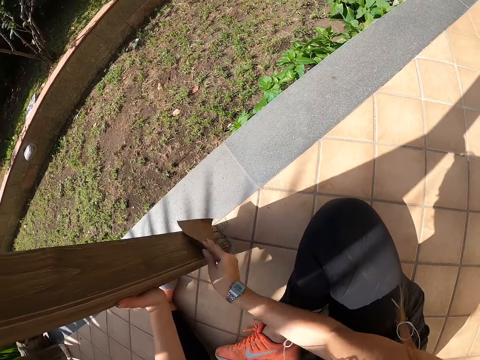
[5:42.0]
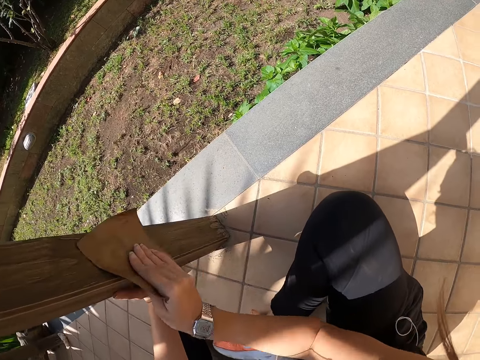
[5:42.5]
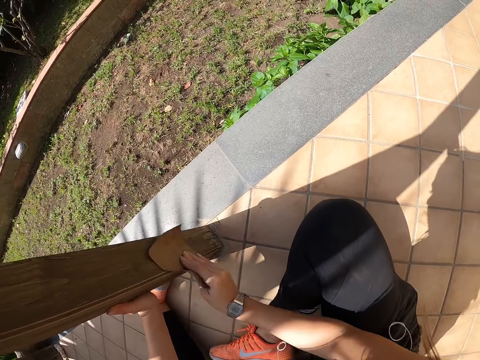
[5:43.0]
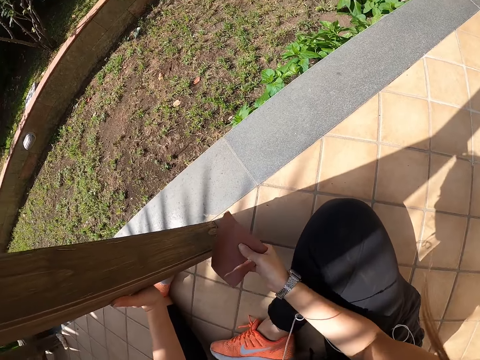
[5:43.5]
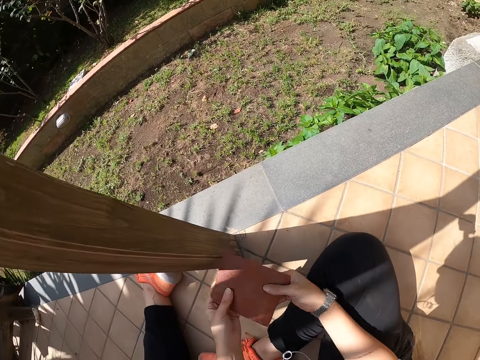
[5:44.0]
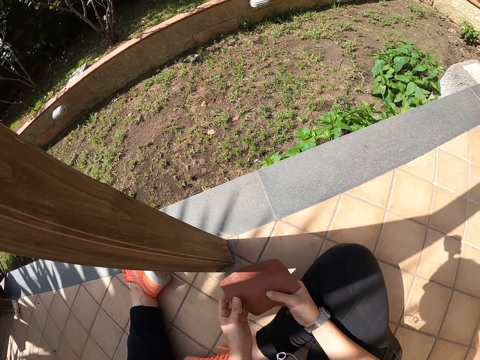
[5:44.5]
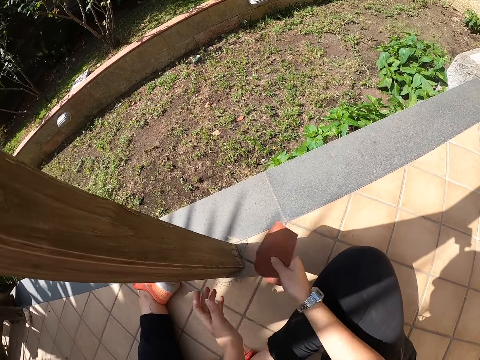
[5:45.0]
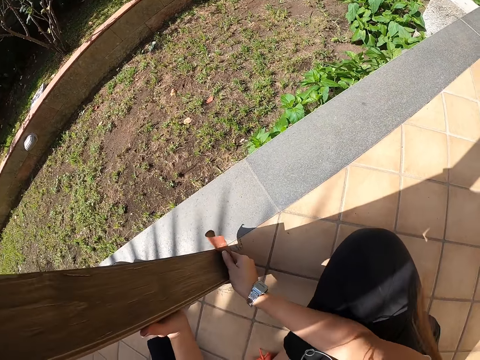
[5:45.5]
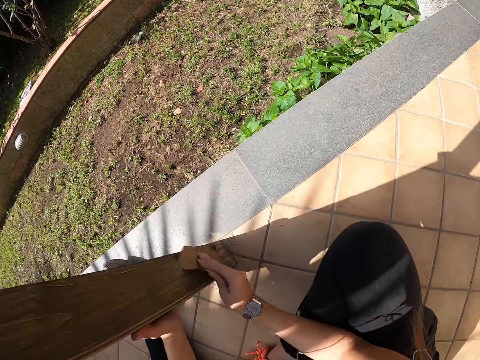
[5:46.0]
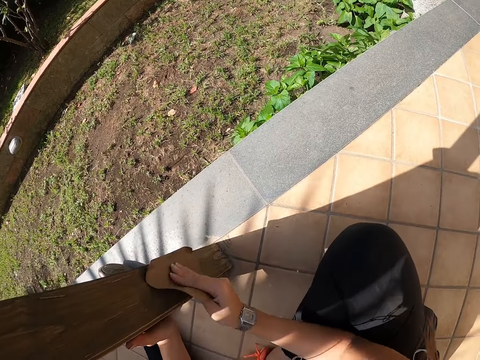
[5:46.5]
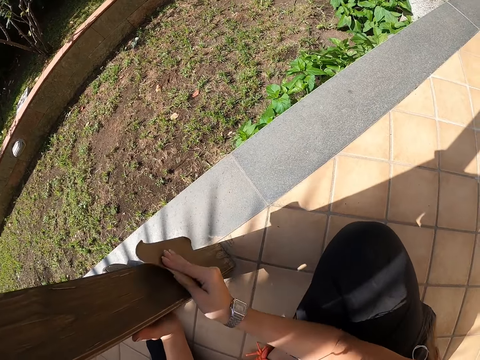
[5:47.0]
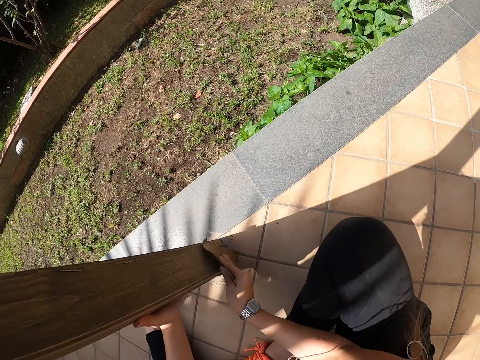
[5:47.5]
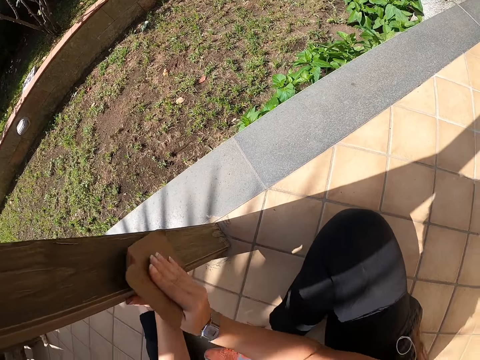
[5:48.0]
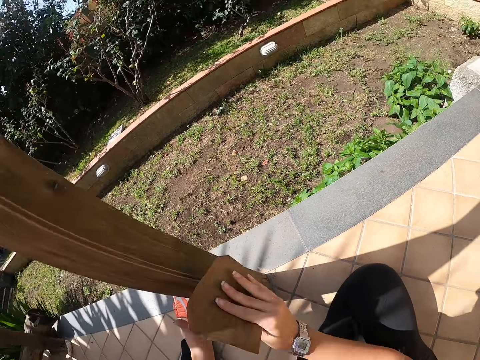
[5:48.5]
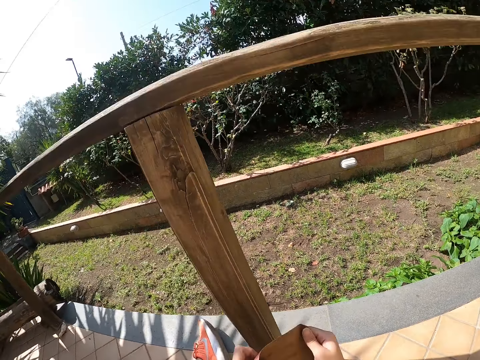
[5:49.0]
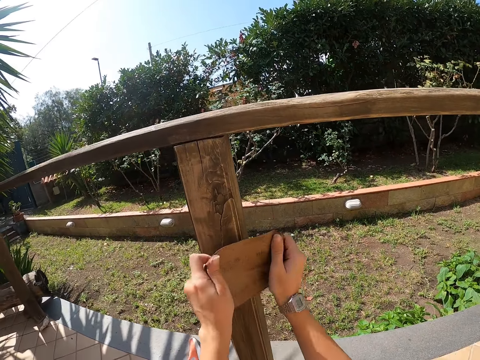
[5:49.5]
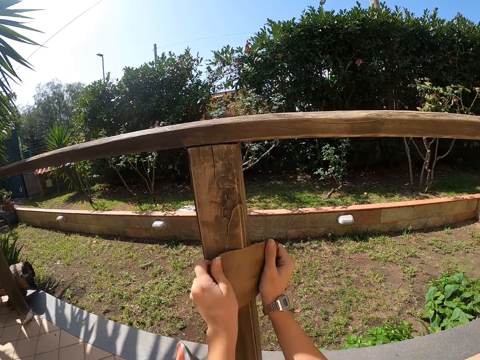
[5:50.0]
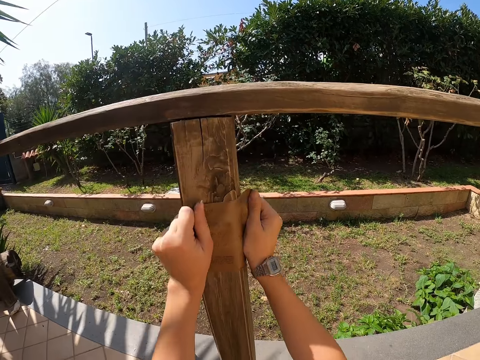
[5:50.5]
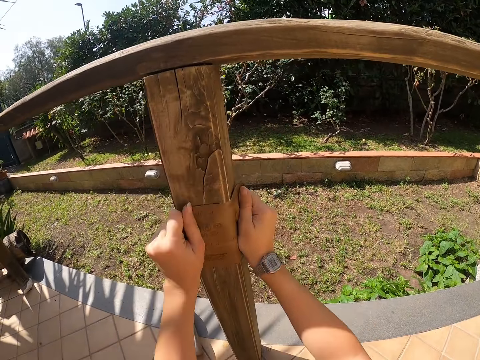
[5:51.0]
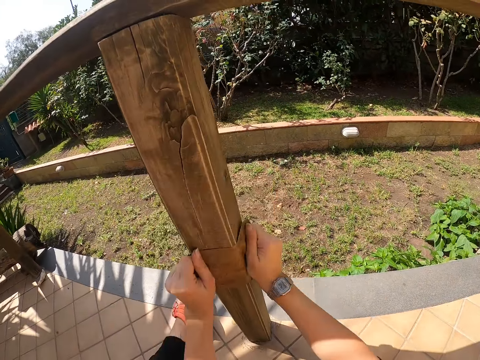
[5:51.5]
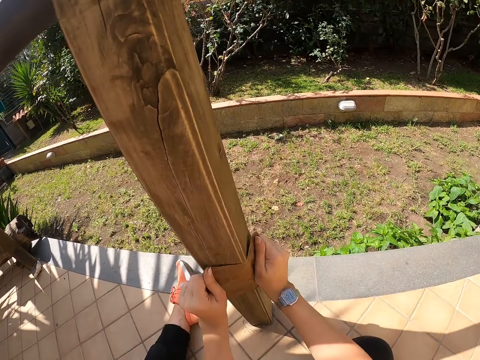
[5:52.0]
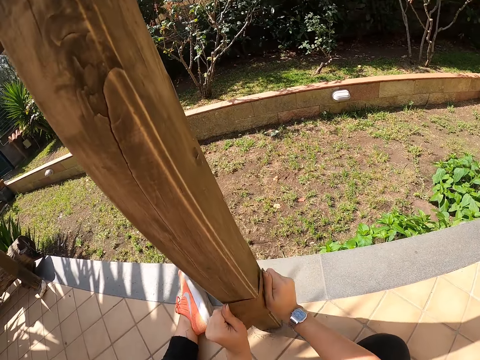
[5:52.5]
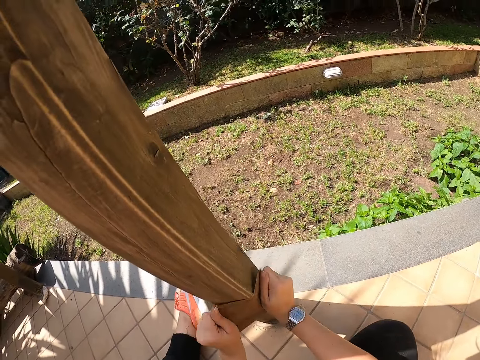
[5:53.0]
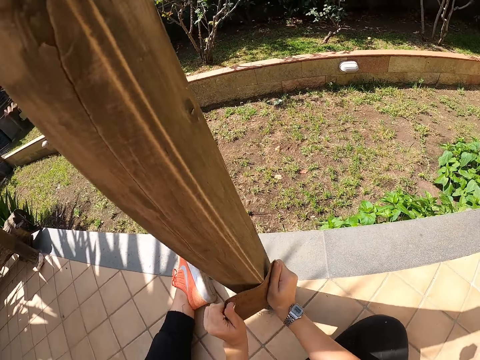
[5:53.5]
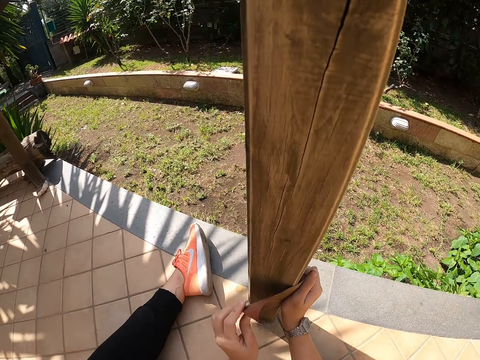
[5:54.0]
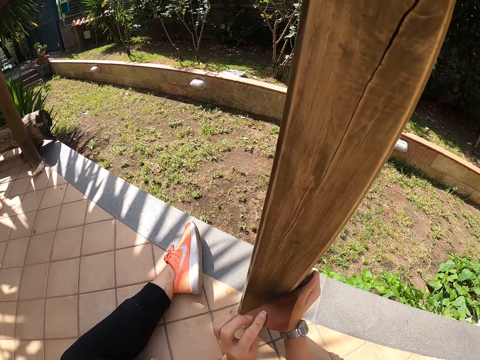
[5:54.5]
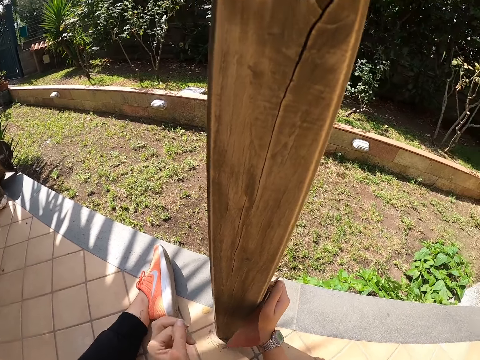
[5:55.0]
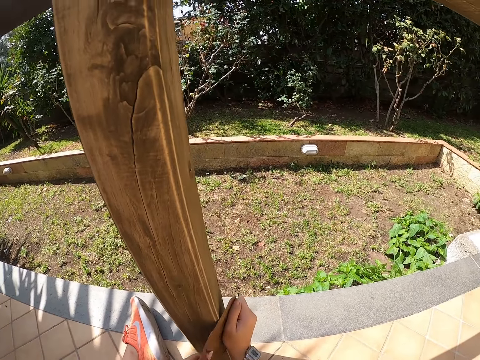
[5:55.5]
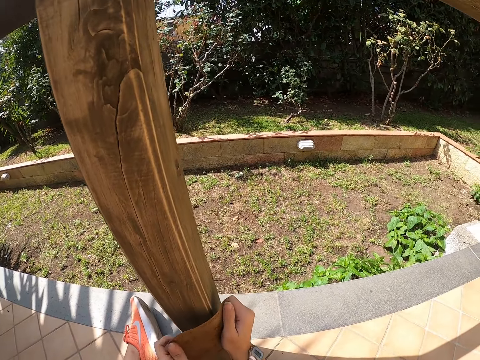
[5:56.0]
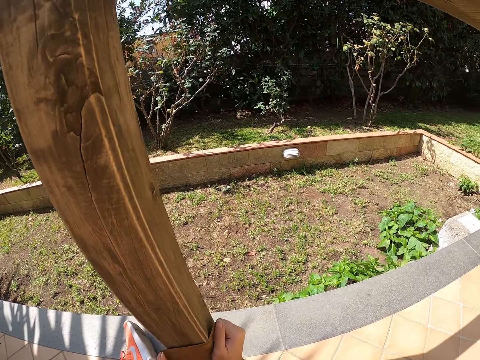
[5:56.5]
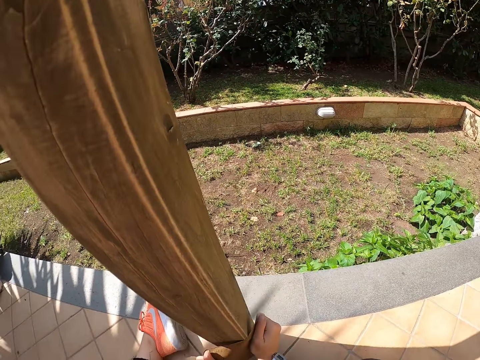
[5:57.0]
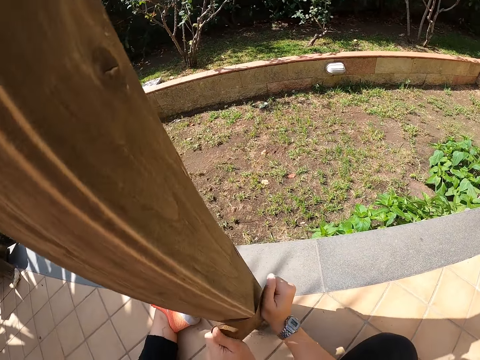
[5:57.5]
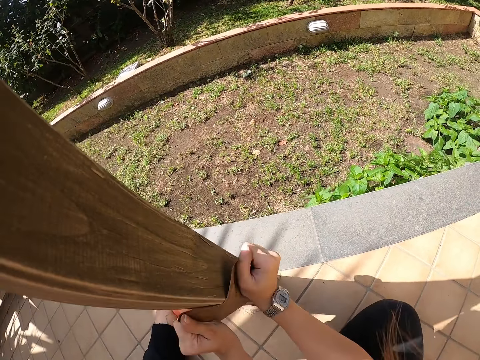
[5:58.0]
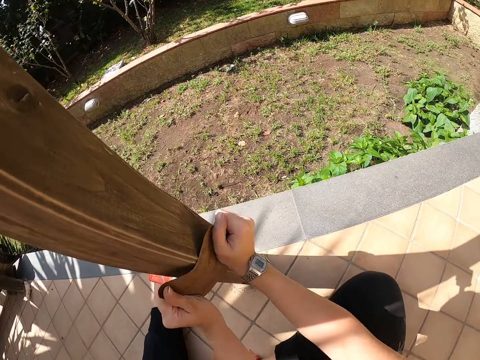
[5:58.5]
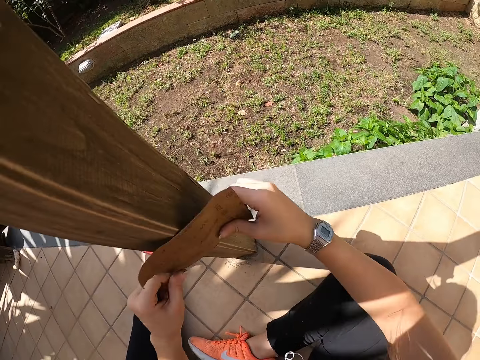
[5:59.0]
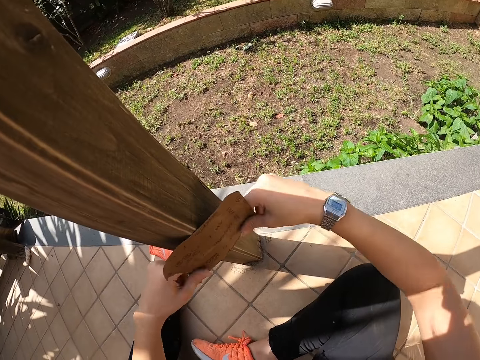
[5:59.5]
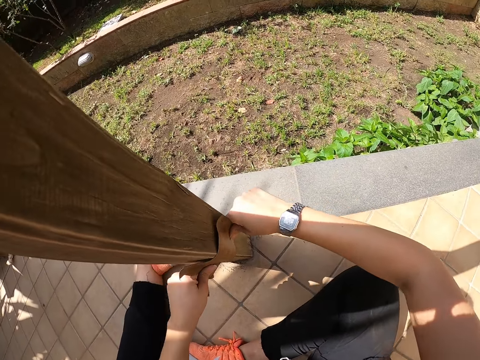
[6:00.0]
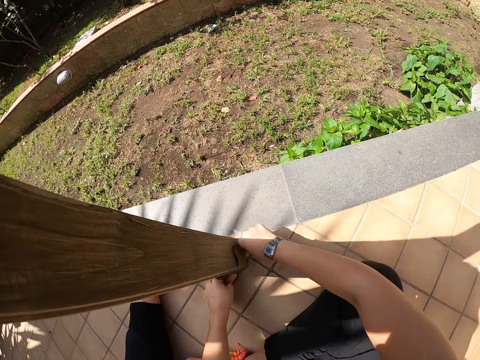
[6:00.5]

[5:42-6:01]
The camera wearer adjusts the sandpaper in her hand. She smoothens the wooden railing with the sandpaper in her right hand. She smoothens the wooden railings with the sandpaper in both hands. She looks at the sandpaper. She sands with the sandpaper.

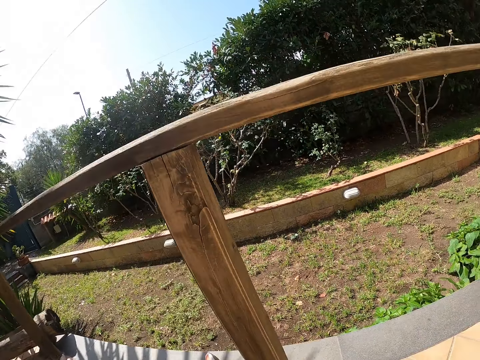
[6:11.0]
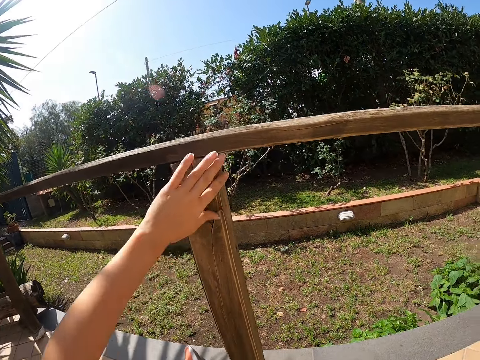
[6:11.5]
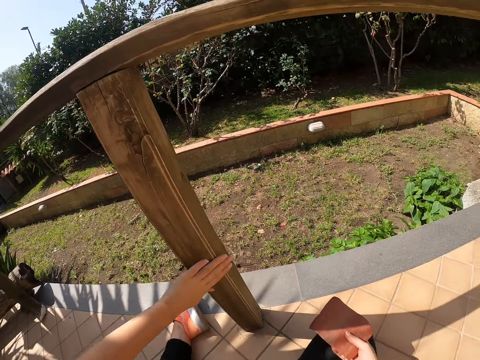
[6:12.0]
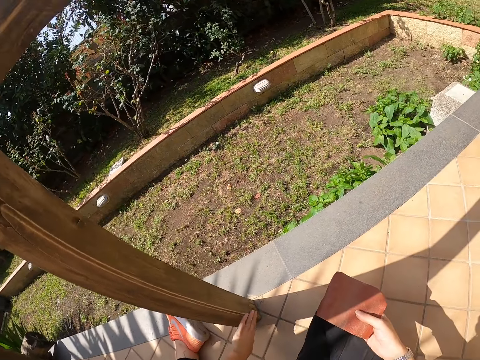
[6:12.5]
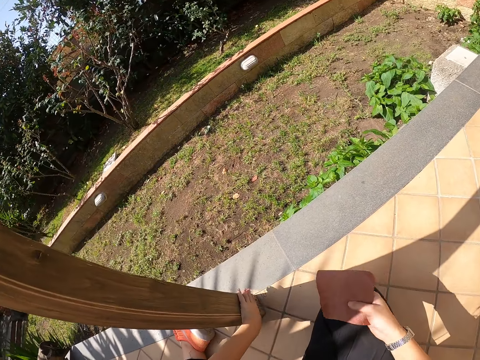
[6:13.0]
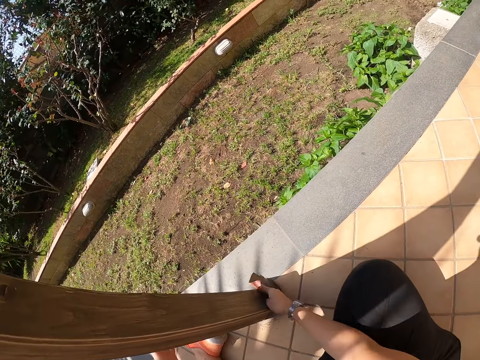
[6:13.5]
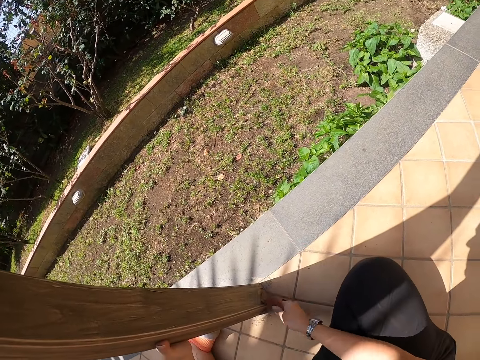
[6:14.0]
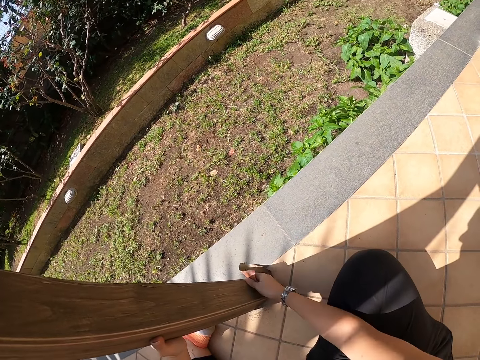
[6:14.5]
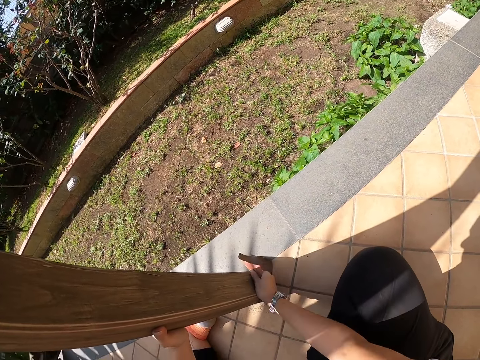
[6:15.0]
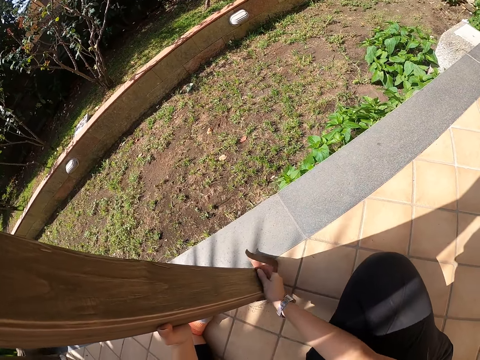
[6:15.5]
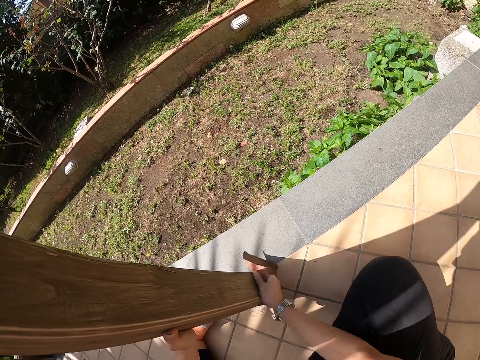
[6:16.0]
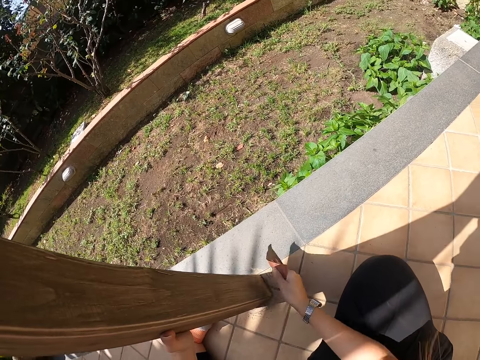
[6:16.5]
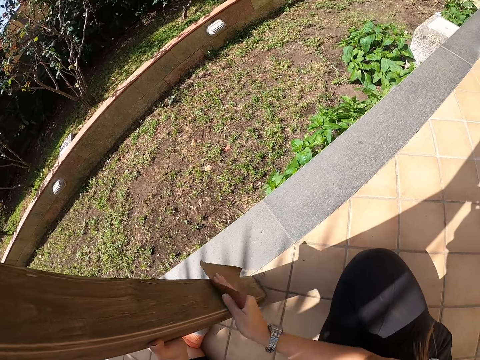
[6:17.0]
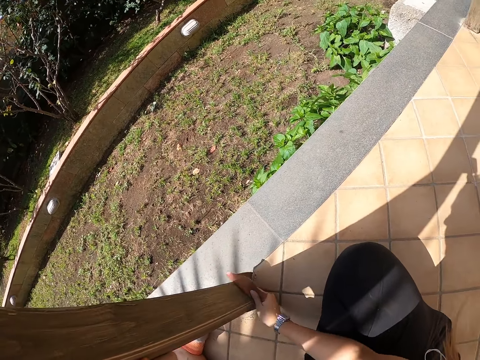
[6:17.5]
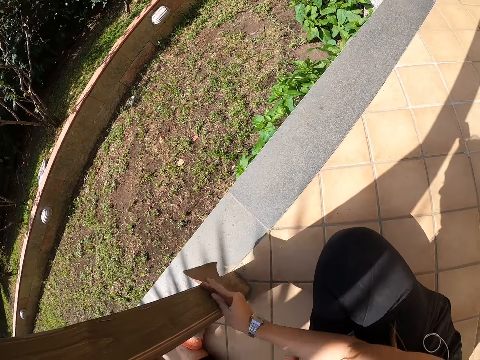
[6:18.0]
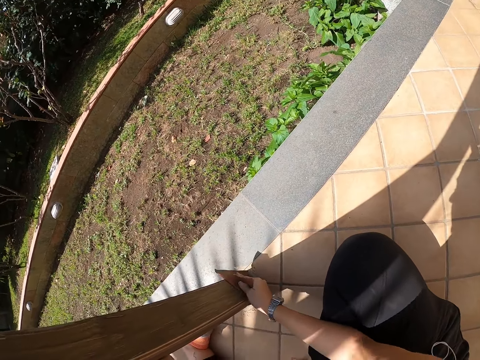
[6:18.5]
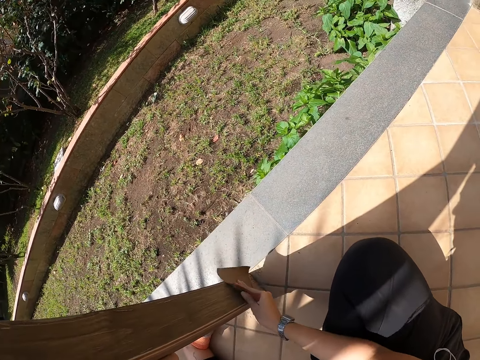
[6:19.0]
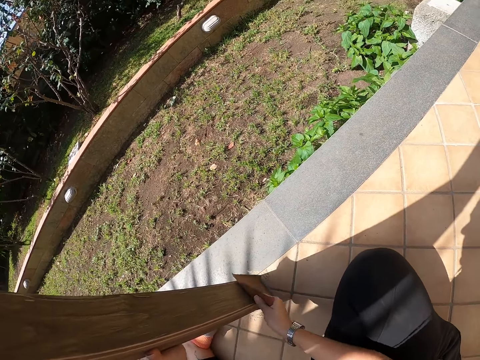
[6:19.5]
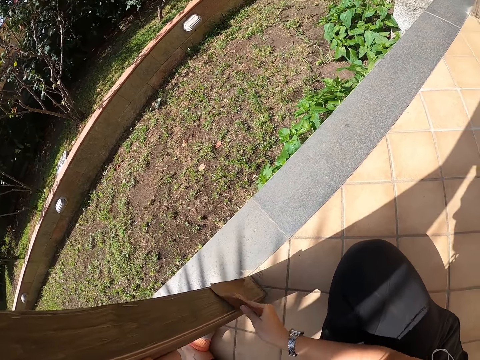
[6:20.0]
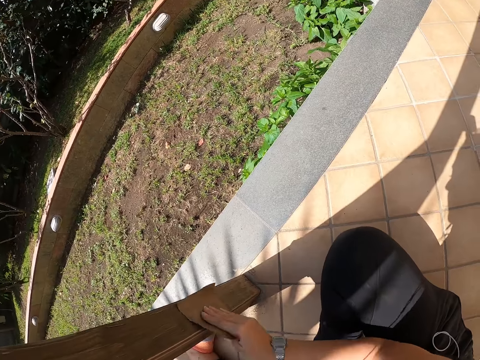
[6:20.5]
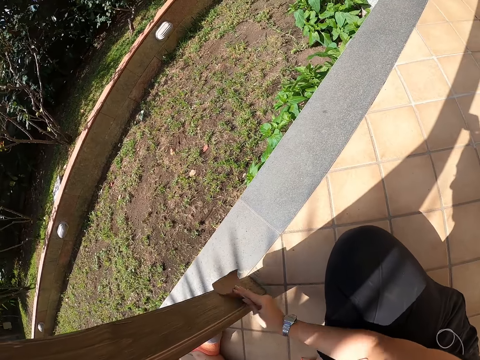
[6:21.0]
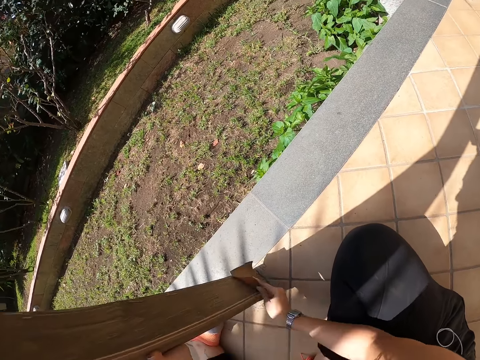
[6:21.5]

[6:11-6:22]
The camera wearer checks the smoothness of the wooden railing with her hand. She smoothens the wooden railing with a sandpaper in her right hand.
